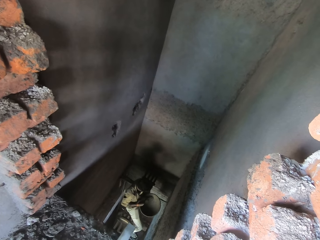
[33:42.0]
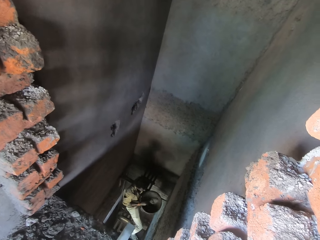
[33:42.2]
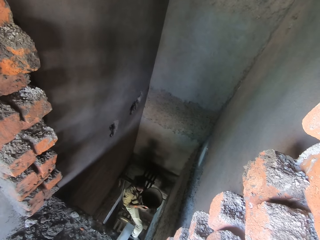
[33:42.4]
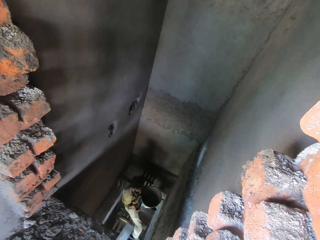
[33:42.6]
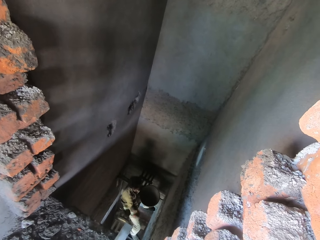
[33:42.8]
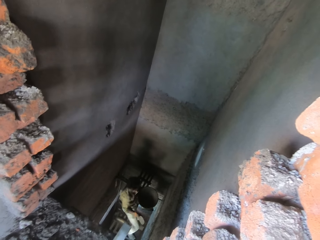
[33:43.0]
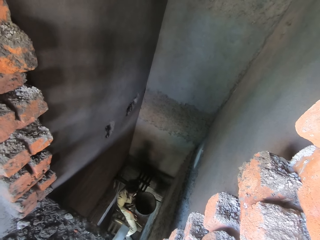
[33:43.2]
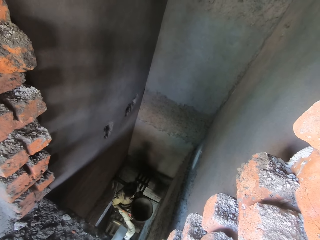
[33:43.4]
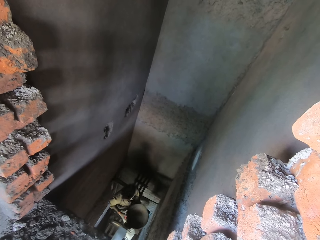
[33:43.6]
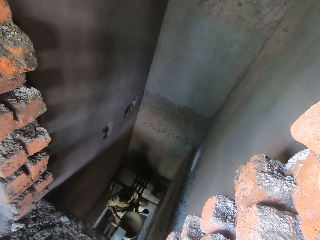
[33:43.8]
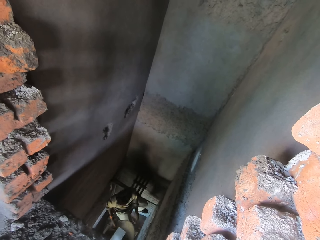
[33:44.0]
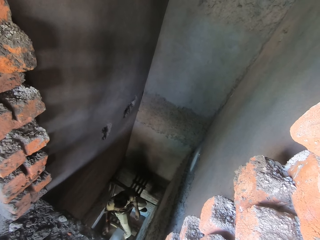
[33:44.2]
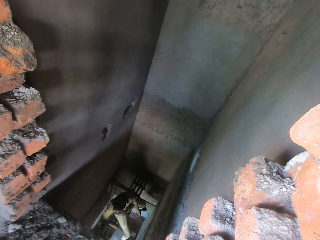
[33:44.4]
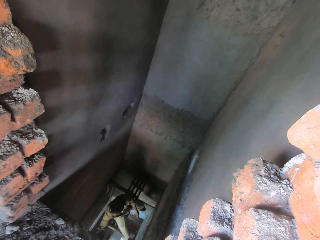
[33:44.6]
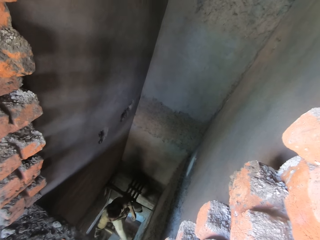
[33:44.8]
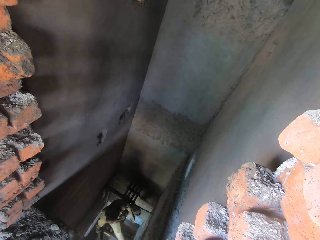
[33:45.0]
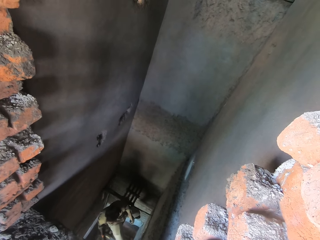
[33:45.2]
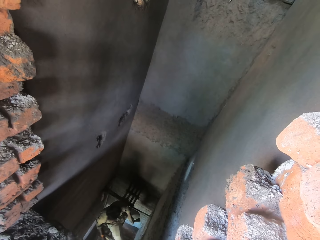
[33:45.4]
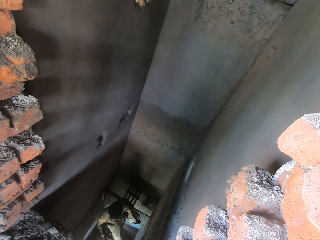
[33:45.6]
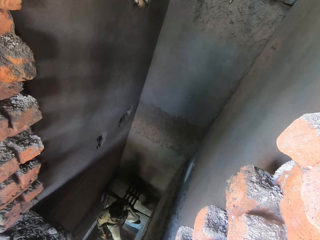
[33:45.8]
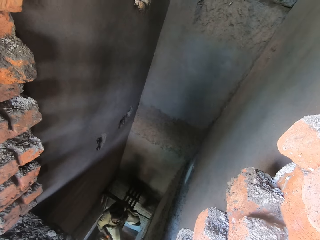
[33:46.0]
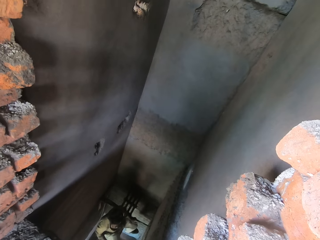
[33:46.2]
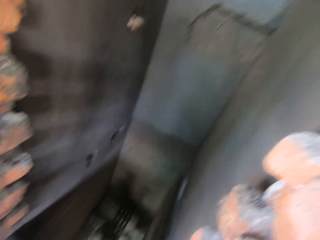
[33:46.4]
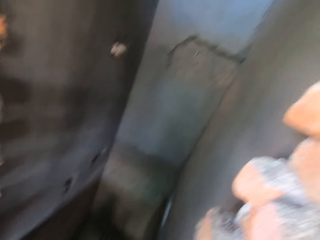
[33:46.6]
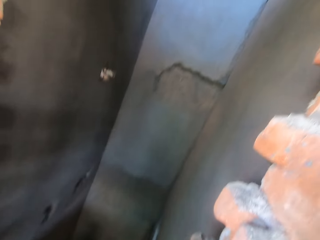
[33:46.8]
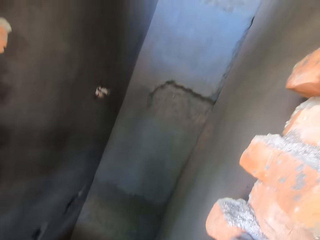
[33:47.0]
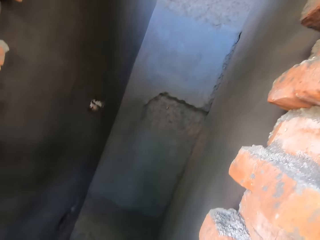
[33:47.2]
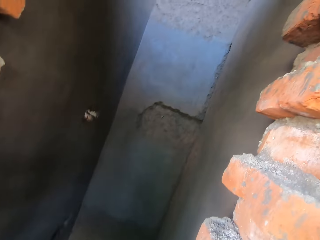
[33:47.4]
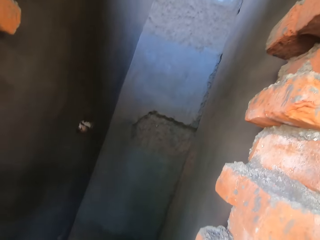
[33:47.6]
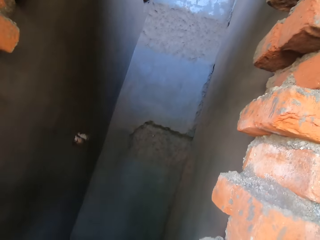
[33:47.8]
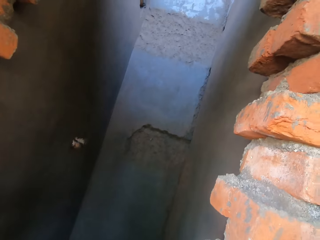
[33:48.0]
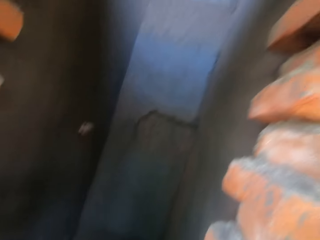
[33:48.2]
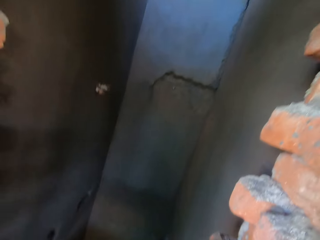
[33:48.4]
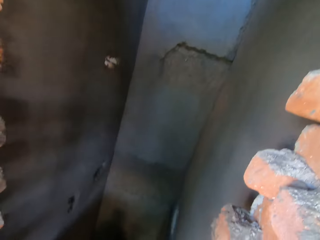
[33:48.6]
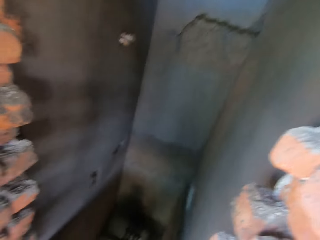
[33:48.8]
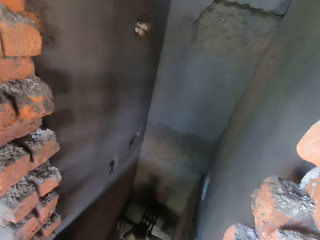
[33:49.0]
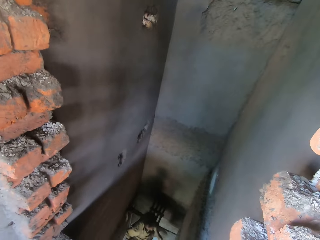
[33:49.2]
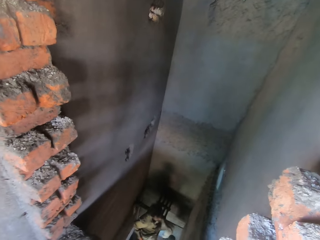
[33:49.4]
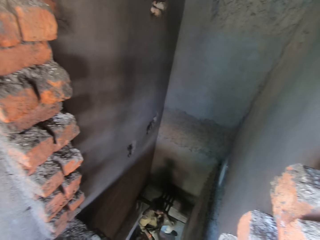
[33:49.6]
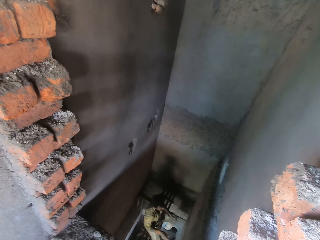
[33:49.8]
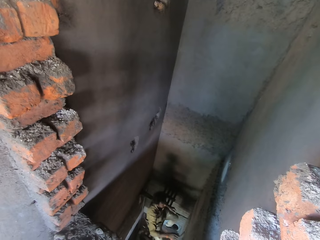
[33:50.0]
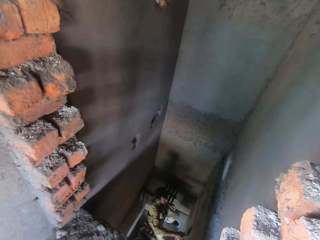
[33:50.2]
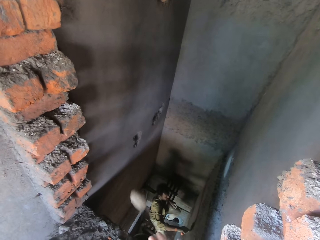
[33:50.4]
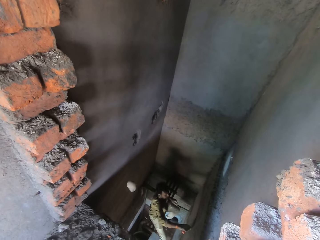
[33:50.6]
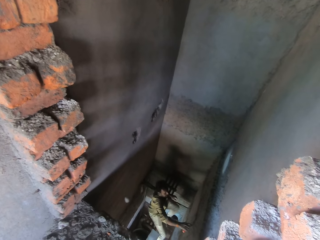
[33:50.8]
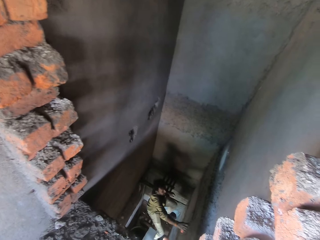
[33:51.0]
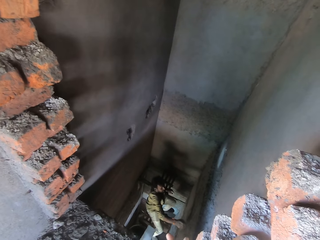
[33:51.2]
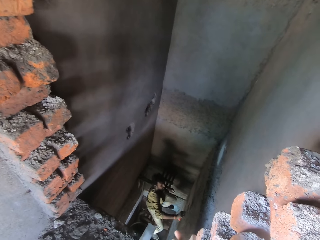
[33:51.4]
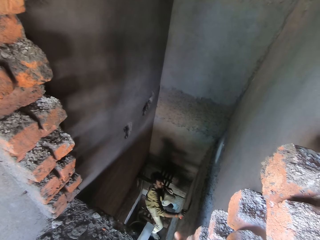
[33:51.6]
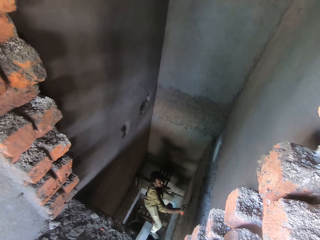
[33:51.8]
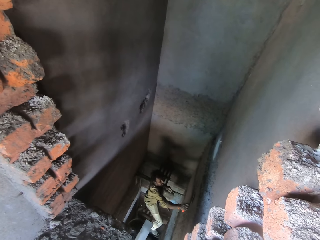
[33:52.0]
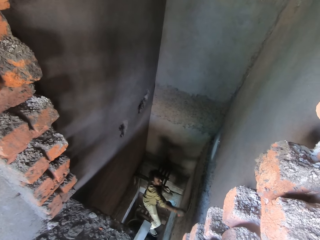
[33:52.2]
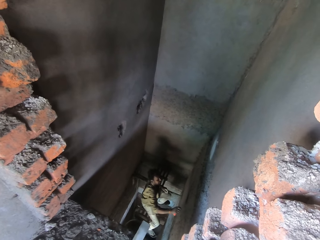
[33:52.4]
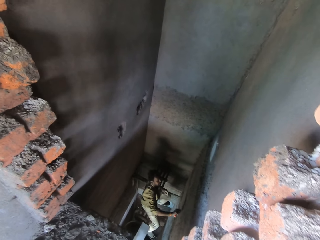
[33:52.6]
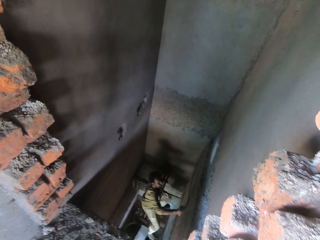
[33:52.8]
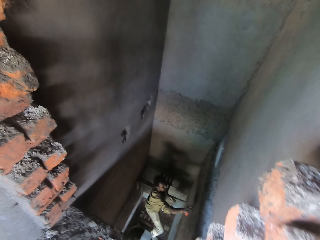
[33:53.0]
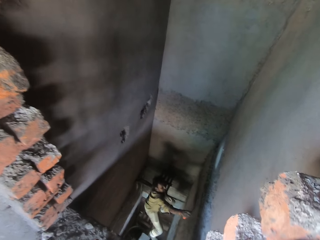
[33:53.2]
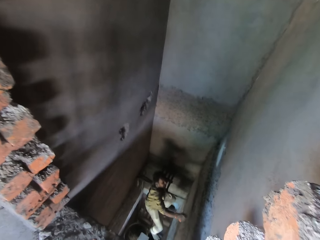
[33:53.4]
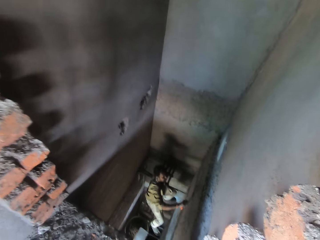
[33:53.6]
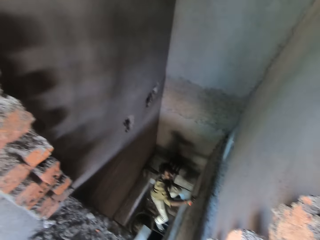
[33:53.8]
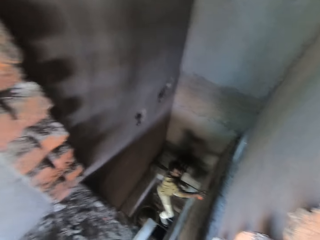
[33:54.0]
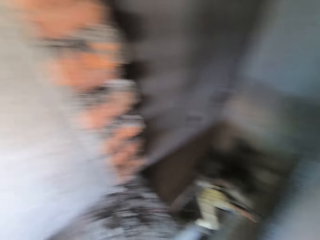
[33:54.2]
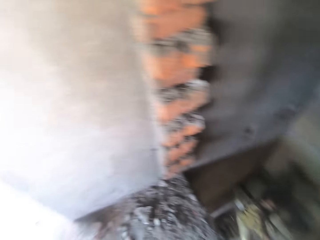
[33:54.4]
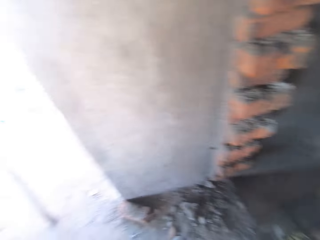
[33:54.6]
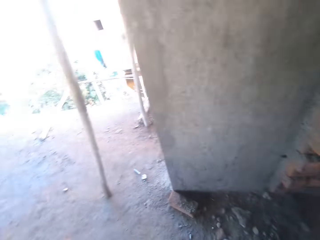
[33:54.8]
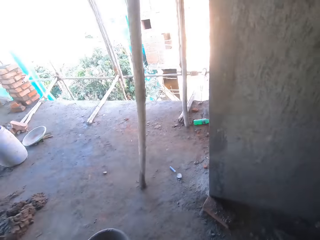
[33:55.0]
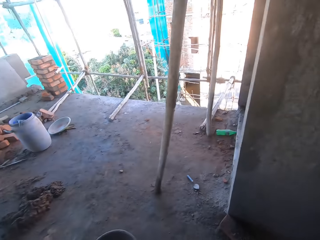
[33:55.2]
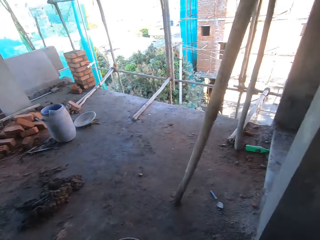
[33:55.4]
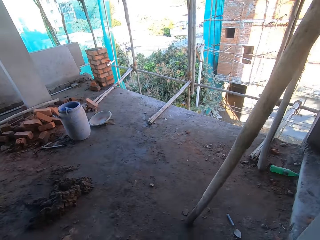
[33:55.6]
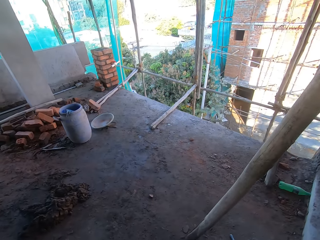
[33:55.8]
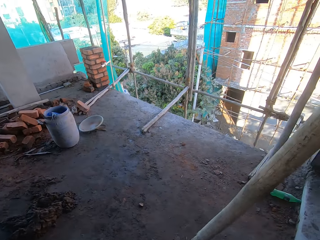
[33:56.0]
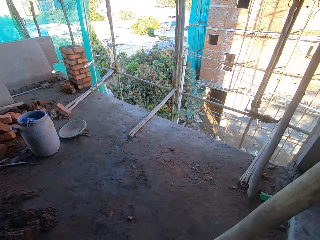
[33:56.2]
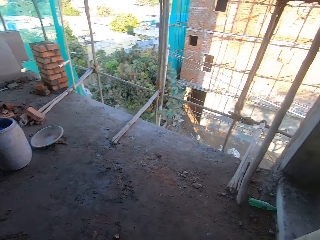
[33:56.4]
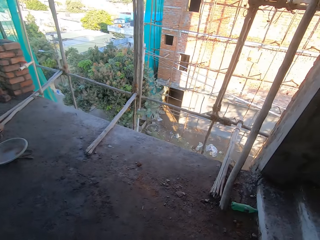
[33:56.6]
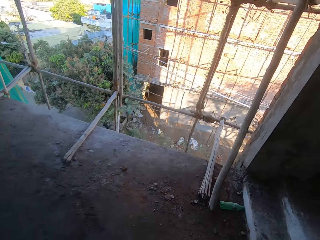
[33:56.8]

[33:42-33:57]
The man takes mortar from the head pan with the trowel in his right hand. The camera wearer looks around the built house repeatedly. The man throws the mortar in the trowel in his right hand on the wall. The man passes the head pan in his left hand to his right hand and drops the head pan in his right hand on a bamboo stick. The camera wearer throws the stone in his right hand towards the man. The man plasters the wall with the trowel in his right hand. The camera wearer walks around the built house.

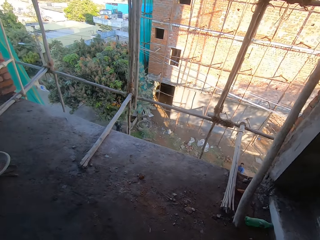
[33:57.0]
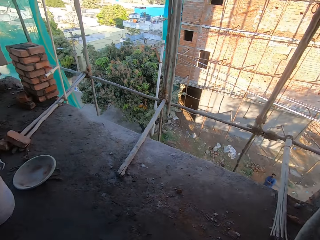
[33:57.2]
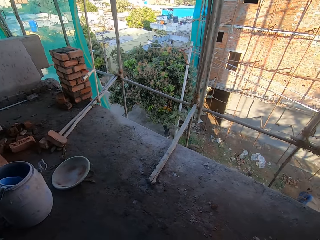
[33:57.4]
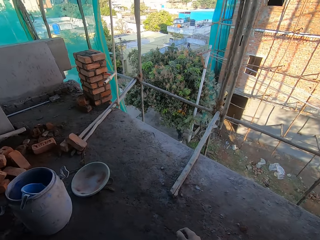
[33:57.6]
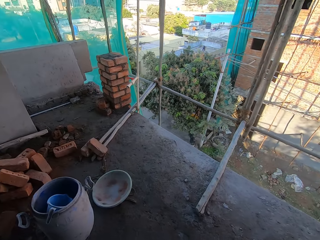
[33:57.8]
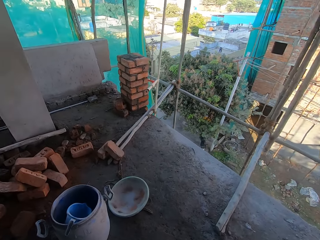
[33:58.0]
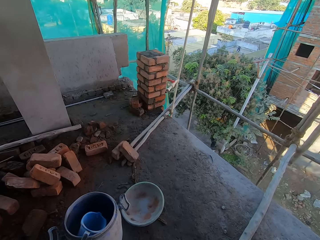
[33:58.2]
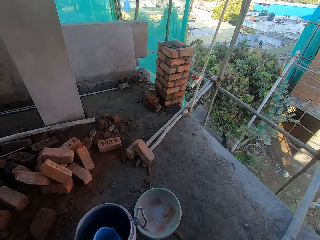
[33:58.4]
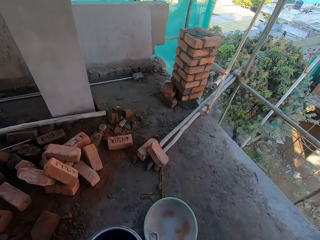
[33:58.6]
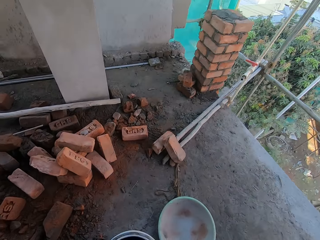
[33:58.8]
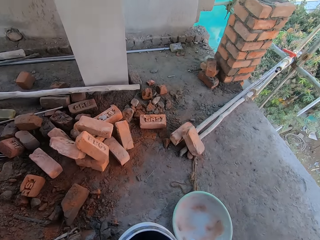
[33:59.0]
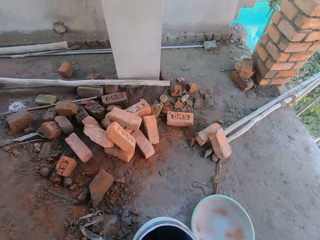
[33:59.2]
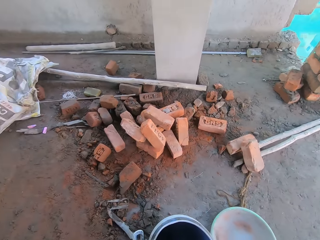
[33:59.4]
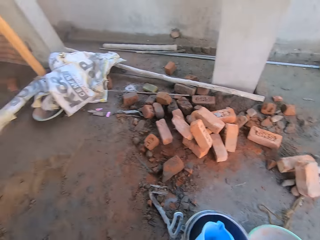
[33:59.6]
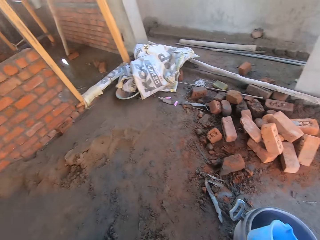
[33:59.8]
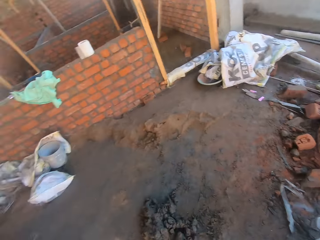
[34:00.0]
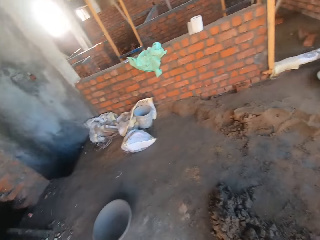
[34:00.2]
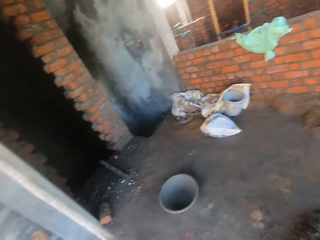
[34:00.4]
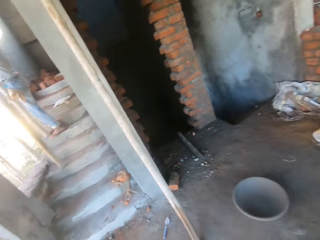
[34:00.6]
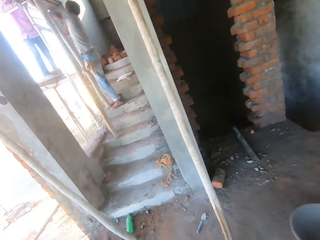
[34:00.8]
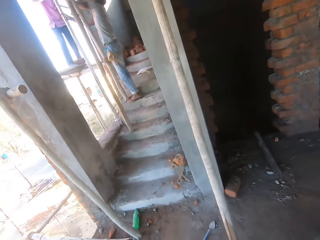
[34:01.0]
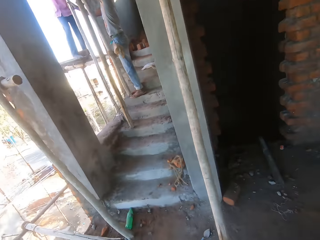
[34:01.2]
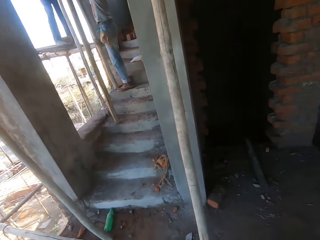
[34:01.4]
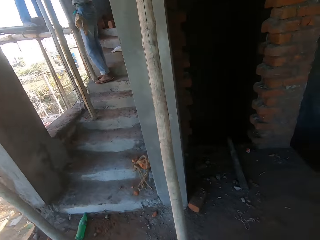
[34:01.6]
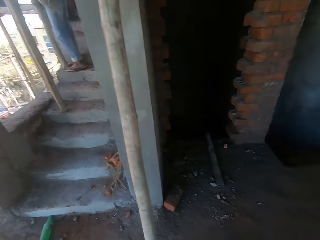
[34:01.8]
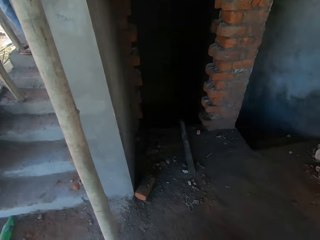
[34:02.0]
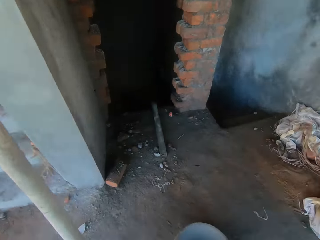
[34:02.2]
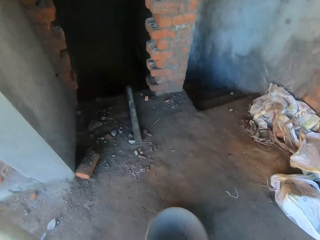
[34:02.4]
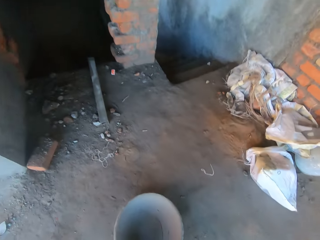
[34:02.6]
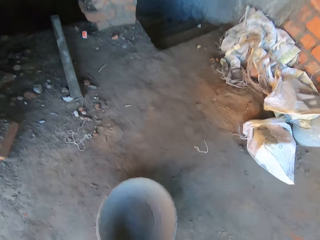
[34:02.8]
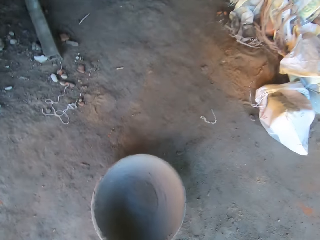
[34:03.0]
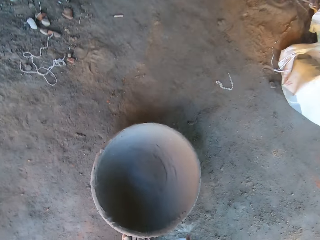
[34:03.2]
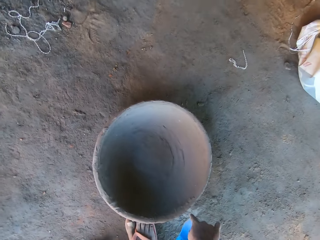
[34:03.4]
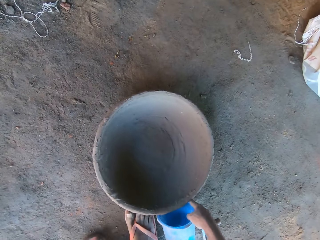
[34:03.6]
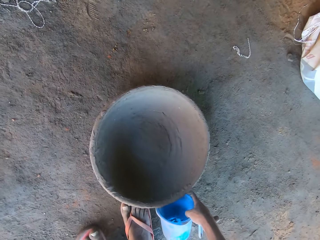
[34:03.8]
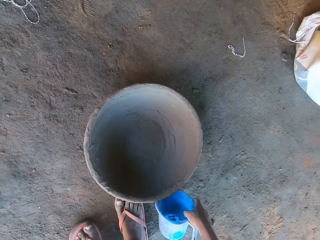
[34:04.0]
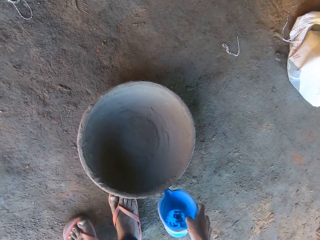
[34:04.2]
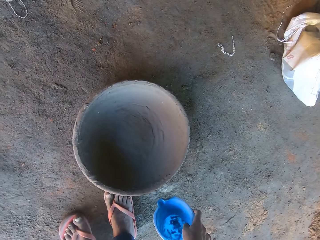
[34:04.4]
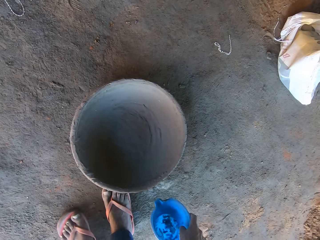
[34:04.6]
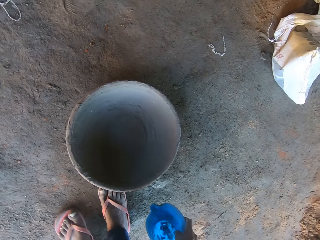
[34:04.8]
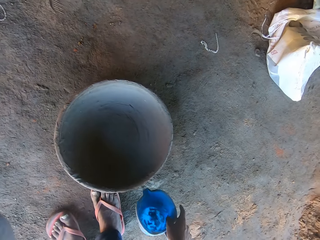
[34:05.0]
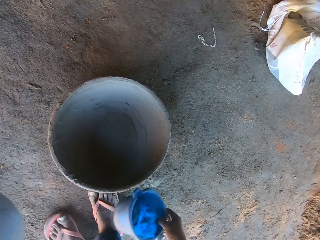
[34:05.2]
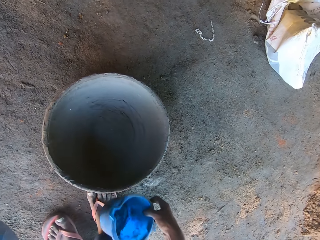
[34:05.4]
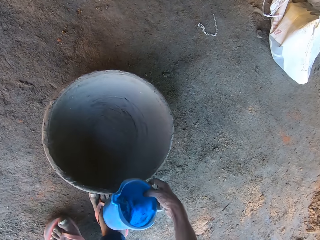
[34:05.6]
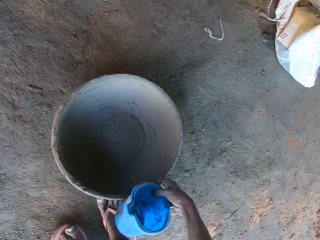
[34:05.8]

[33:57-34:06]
The camera wearer walks around the built house. He picks up a container in a drum on the ground with his right hand. He walks around the built house again. He picks up a jug and a bowl.
